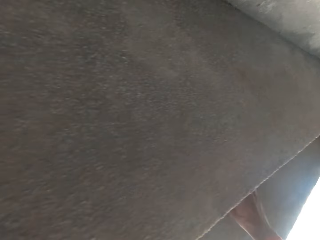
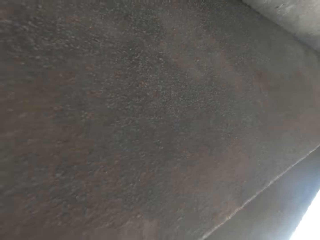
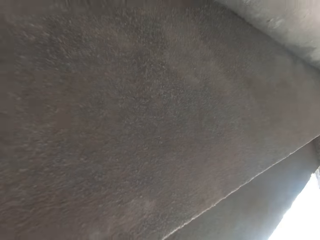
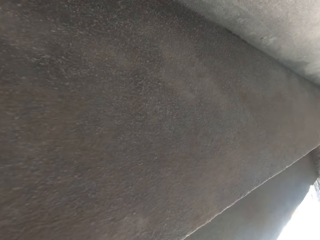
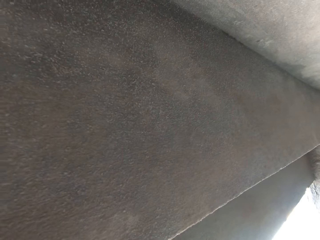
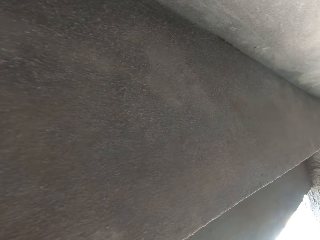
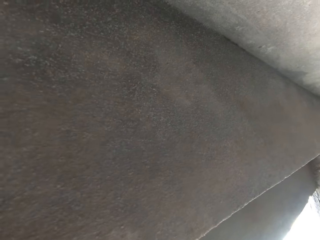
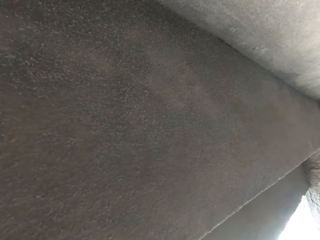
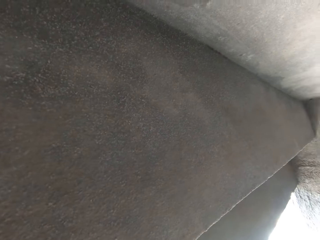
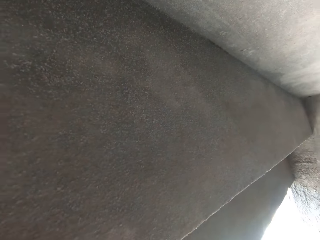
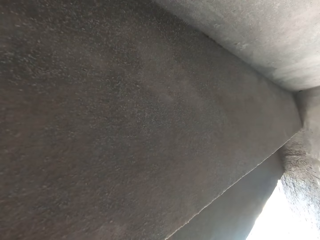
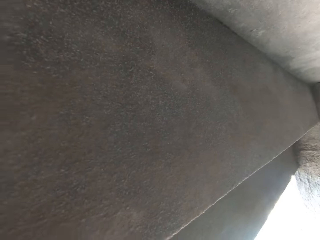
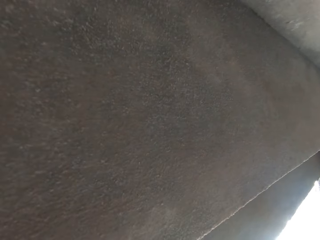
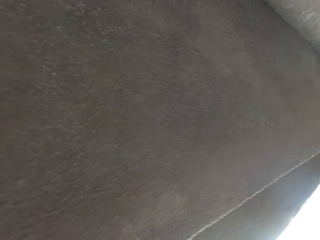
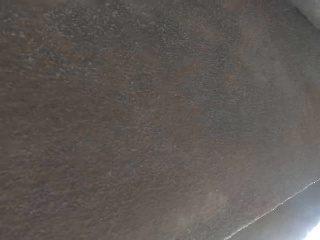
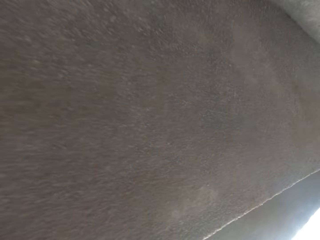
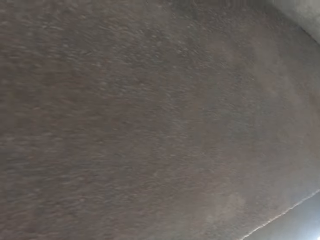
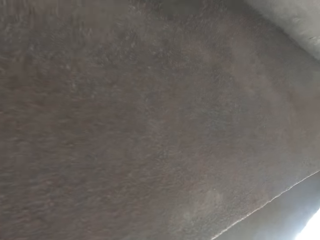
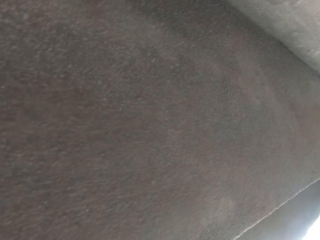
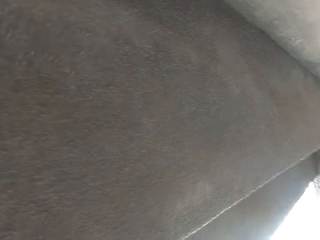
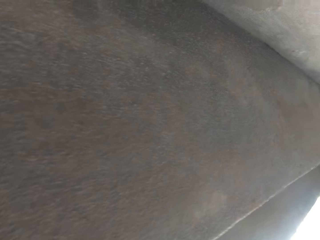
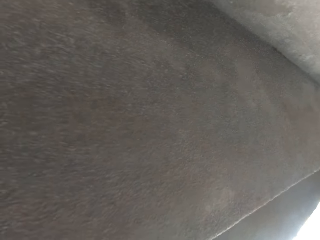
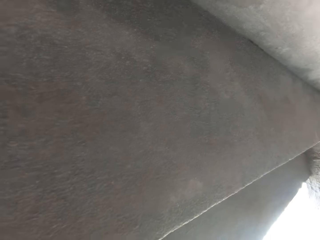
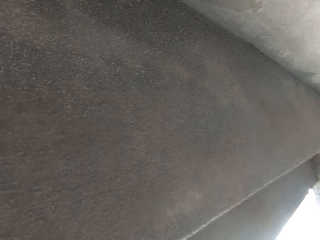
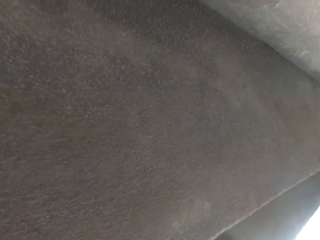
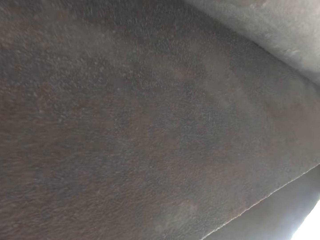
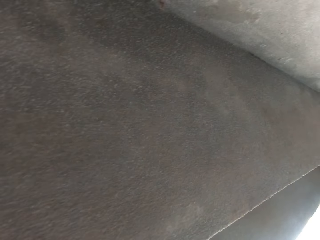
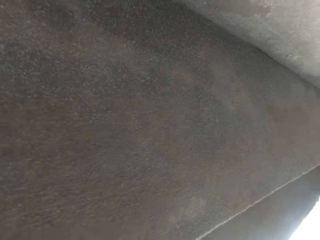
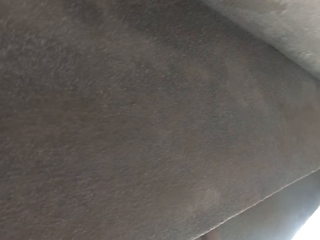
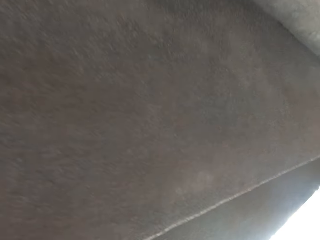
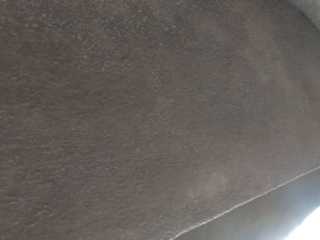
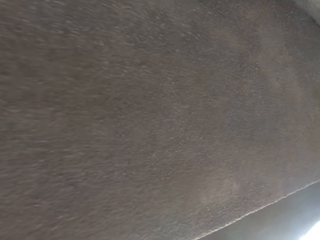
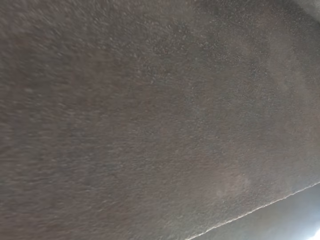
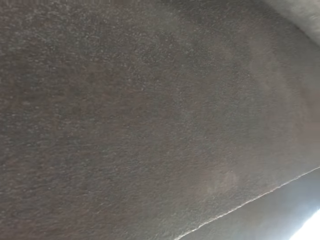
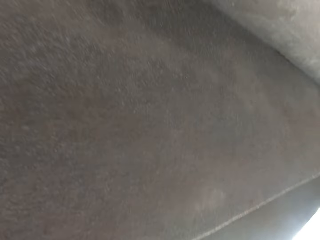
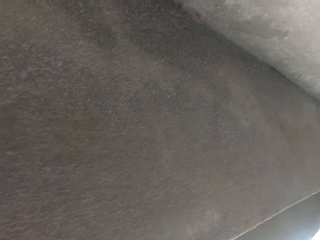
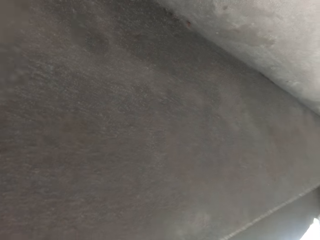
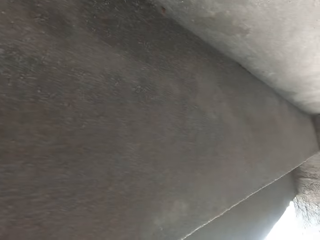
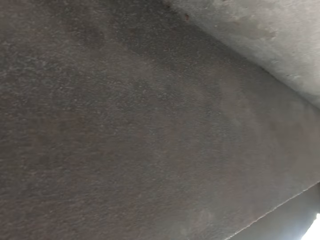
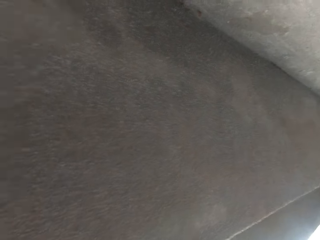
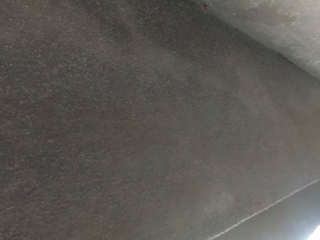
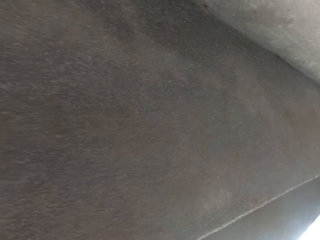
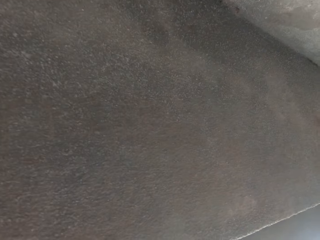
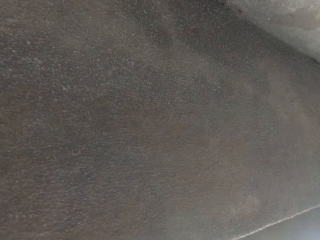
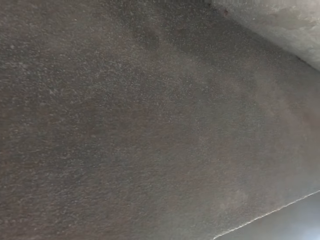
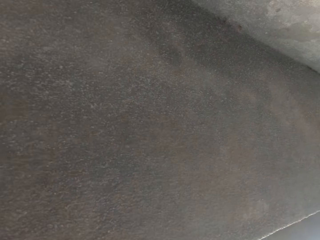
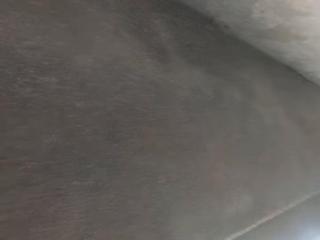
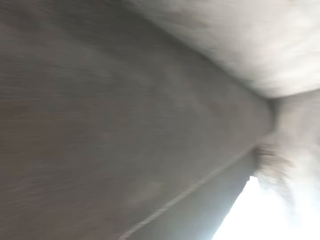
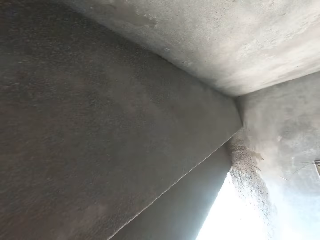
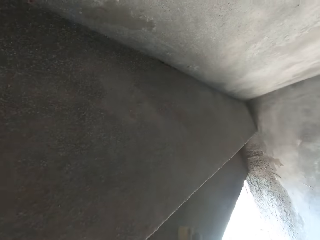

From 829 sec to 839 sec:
The camera wearer smears cement on the wall.

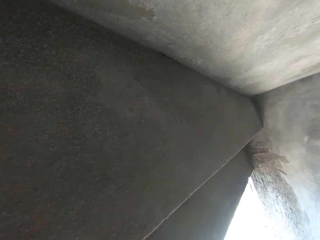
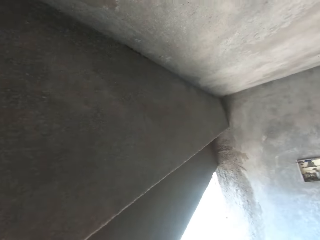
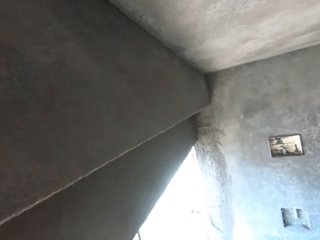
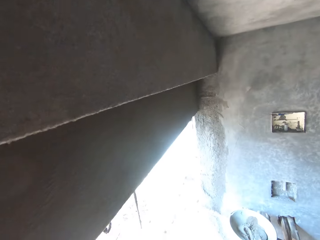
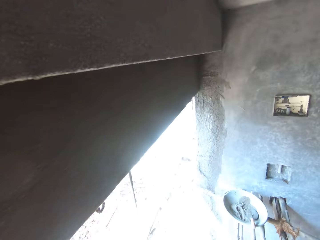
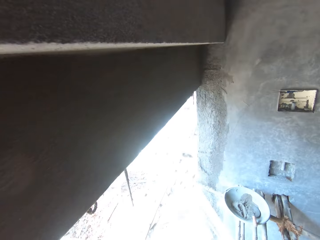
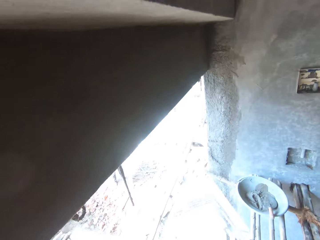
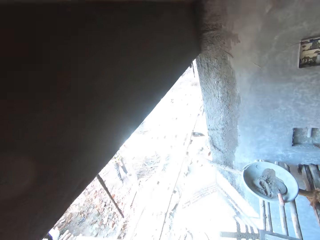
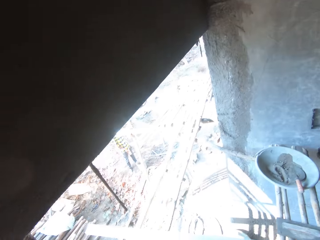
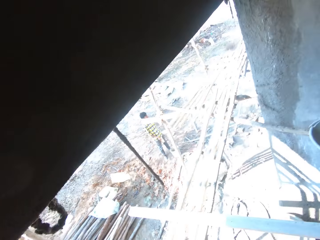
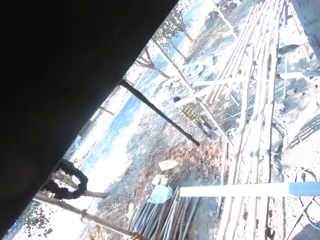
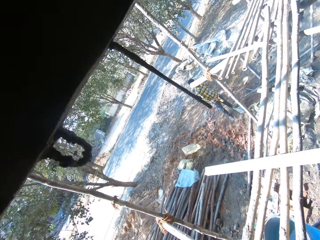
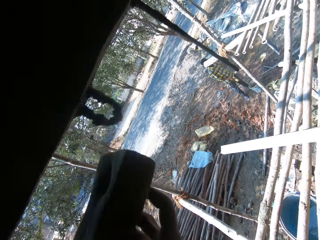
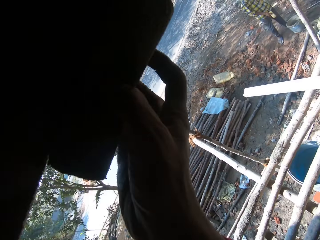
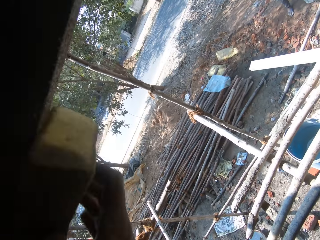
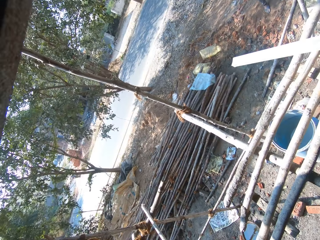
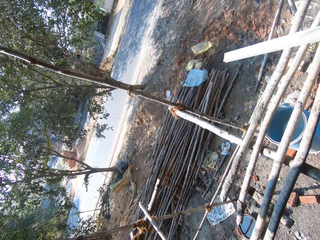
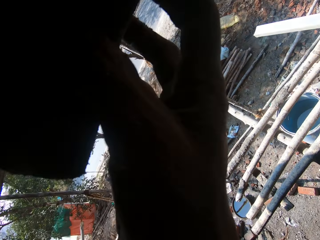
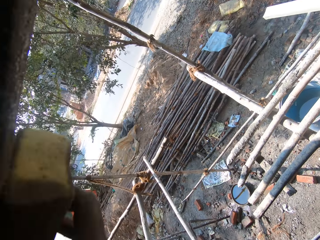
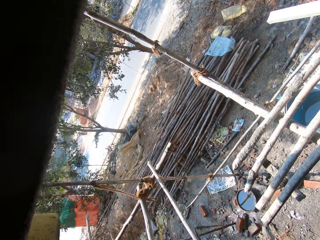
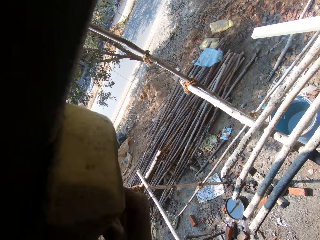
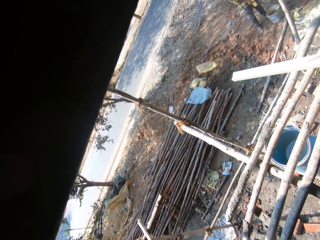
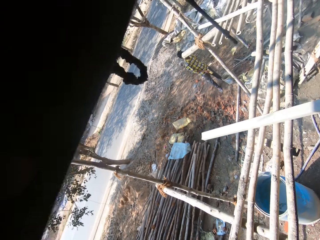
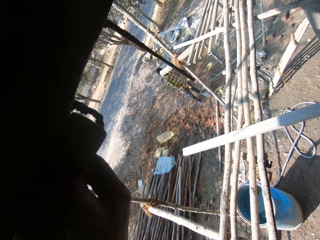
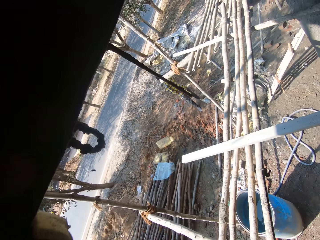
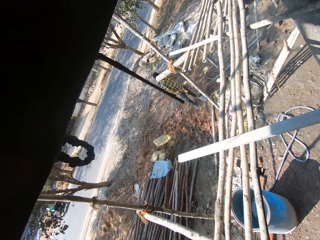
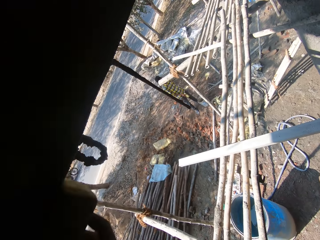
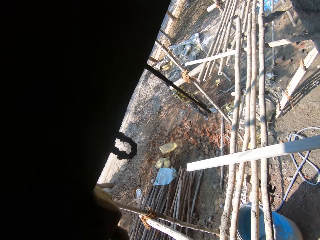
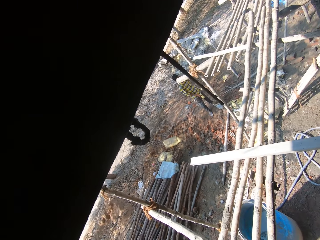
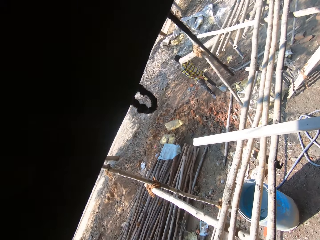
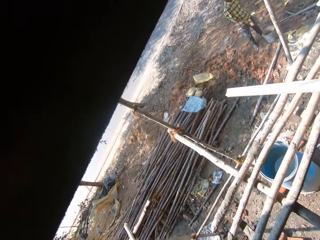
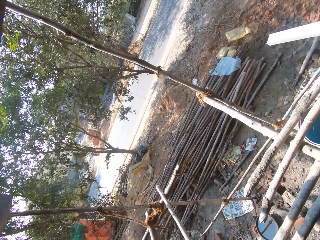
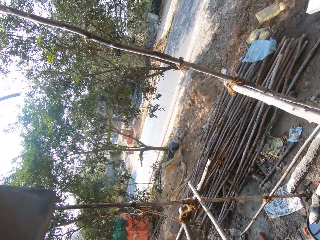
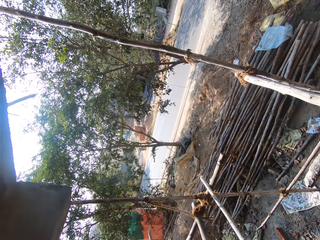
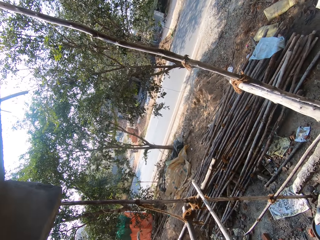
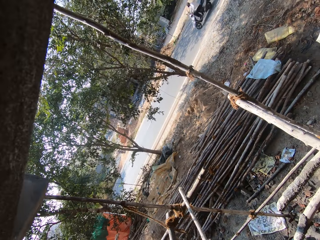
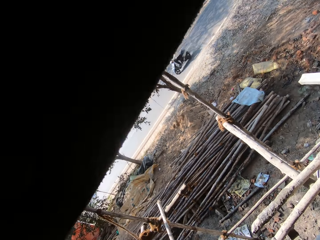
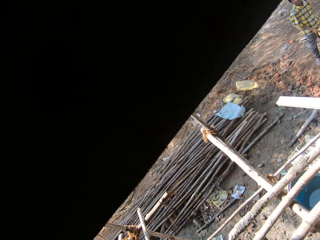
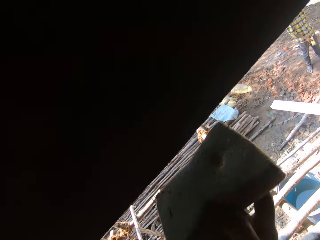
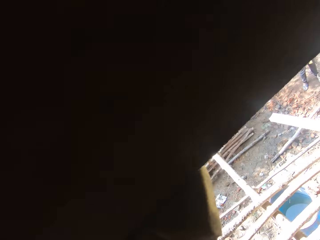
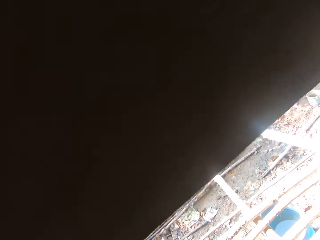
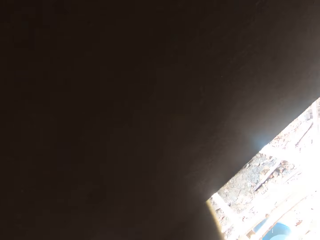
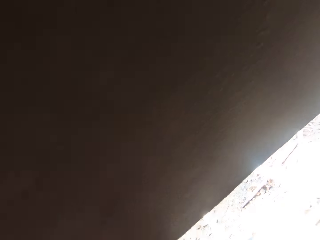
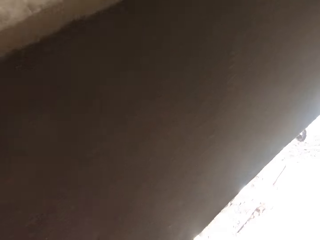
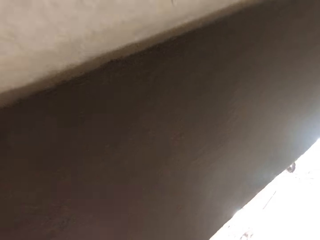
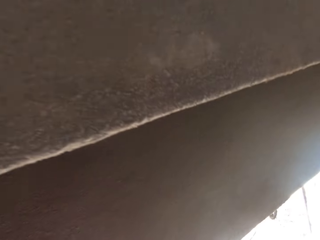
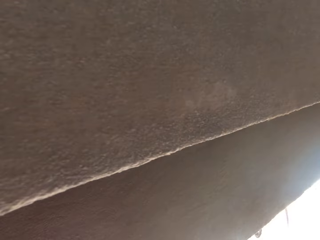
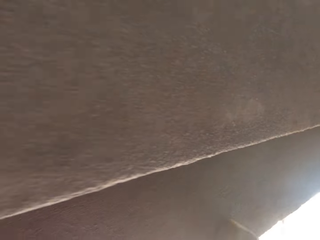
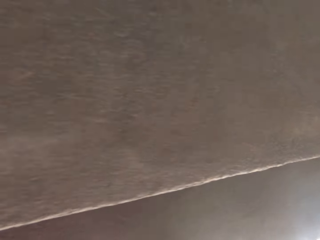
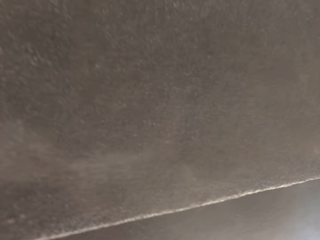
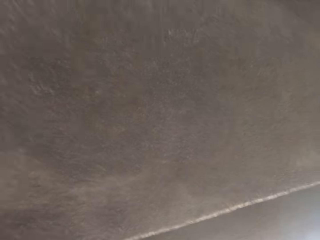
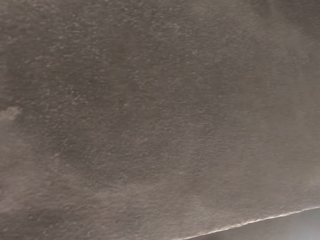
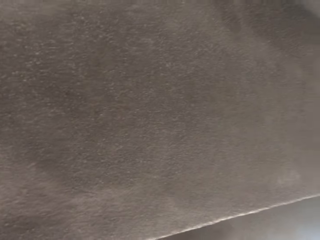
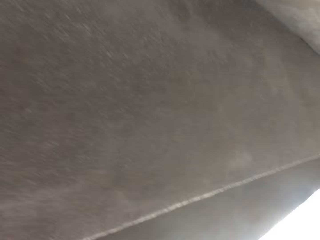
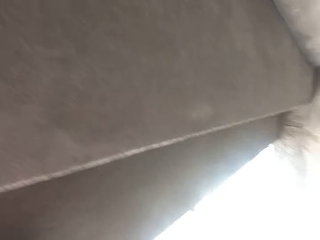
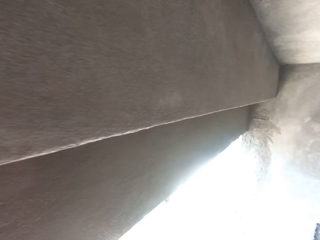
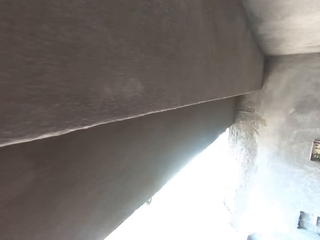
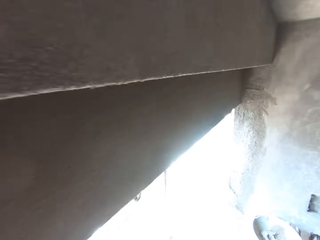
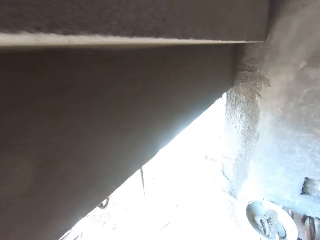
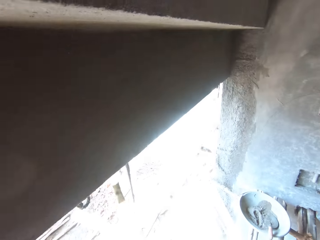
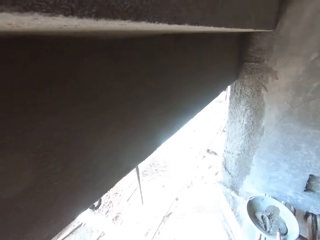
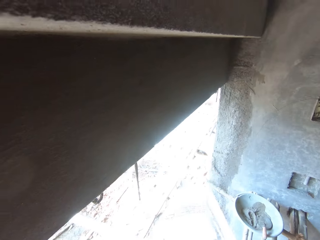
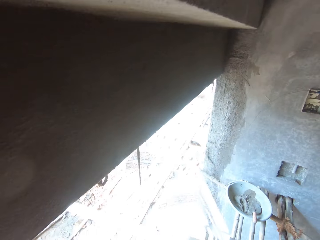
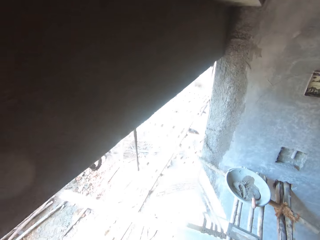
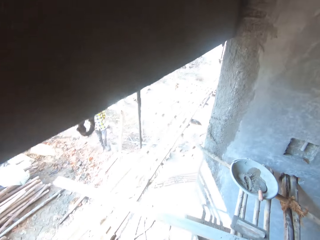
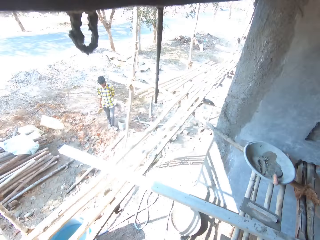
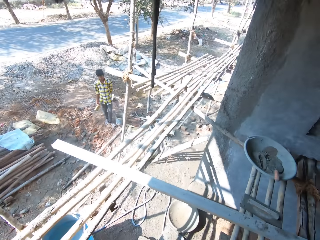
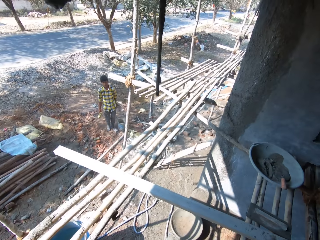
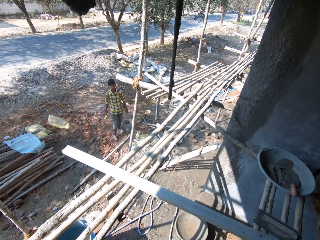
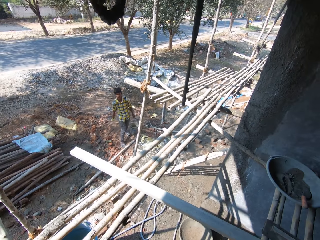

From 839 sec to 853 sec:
The camera wearer holds a sponge with her right hand. They rub the wet sponge on the wall. They throw the sponge on the ground with his right hand.
